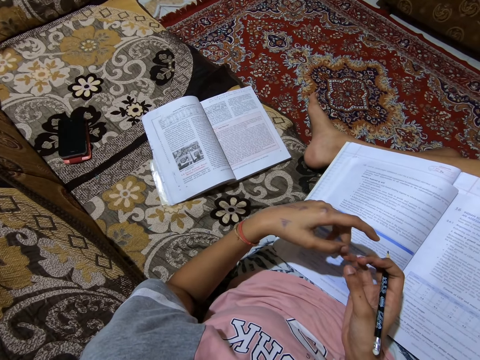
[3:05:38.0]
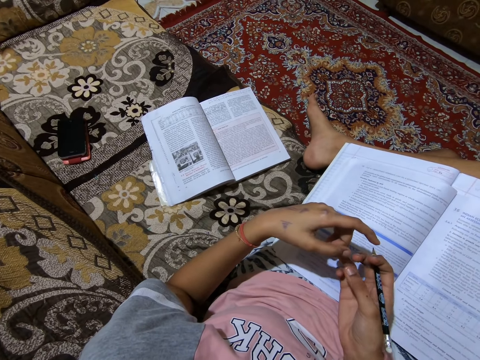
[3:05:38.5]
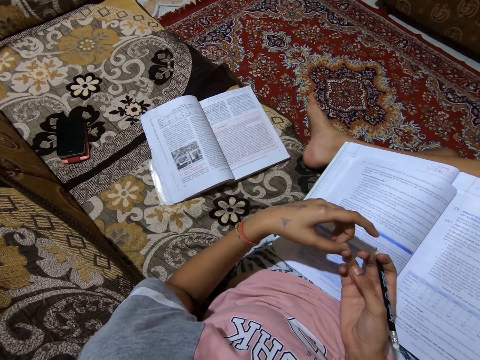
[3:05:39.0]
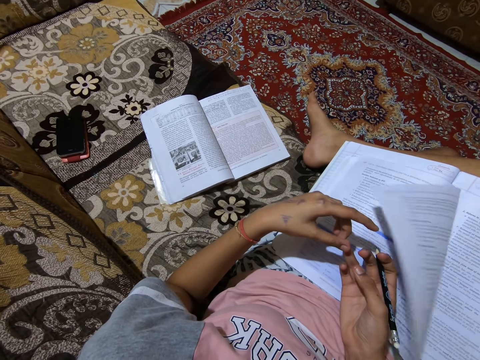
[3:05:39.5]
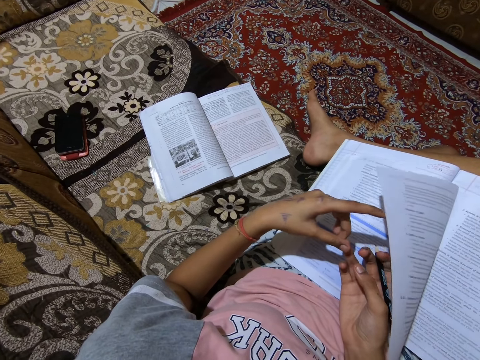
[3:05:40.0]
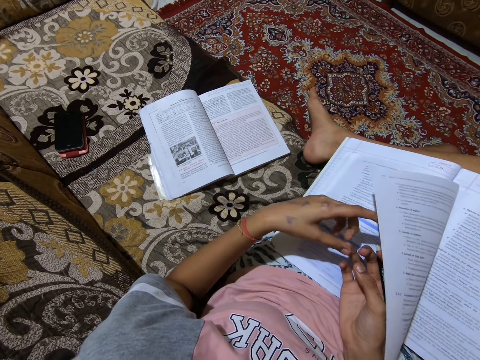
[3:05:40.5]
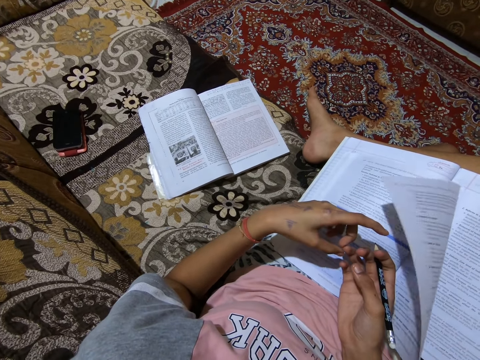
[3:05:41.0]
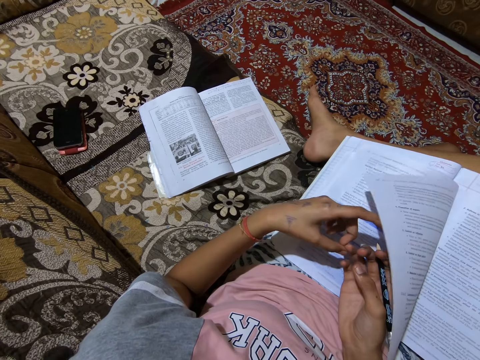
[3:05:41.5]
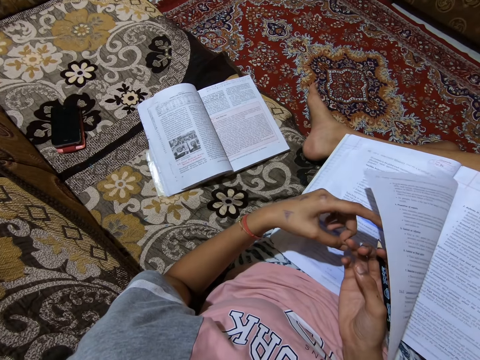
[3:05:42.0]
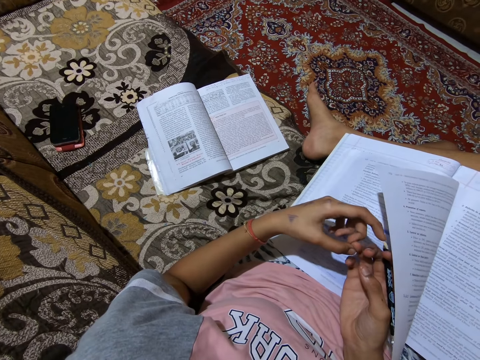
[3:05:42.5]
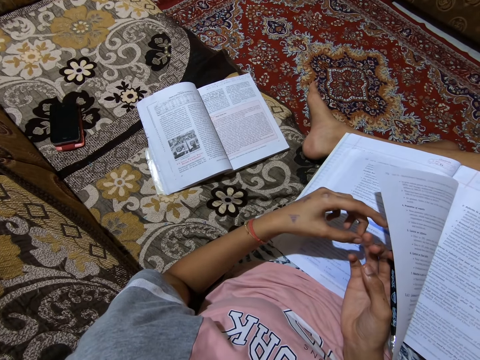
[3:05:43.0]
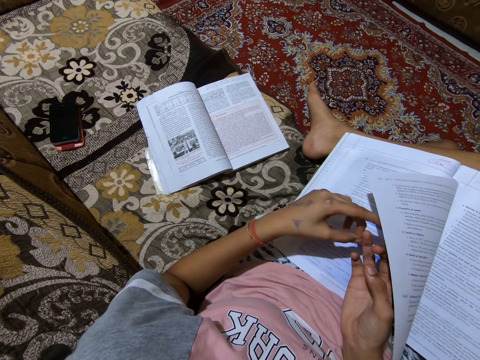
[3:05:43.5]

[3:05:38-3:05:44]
The camera wearer fidgets with both hands.

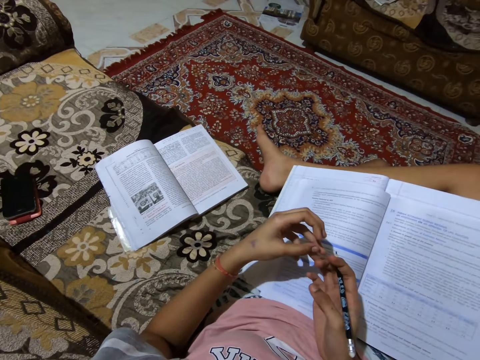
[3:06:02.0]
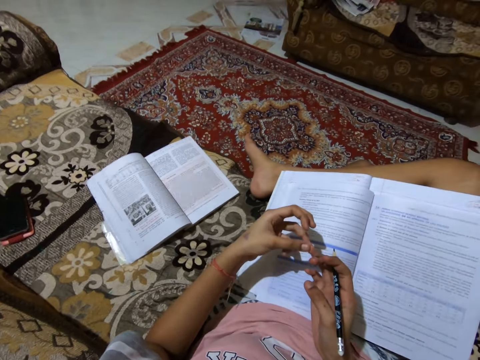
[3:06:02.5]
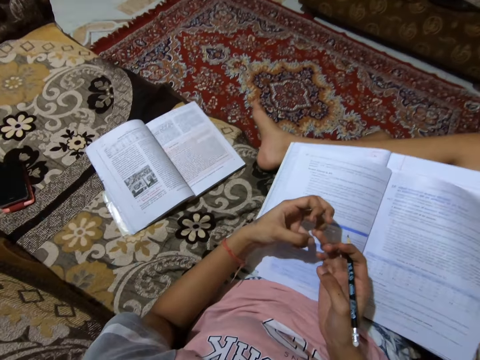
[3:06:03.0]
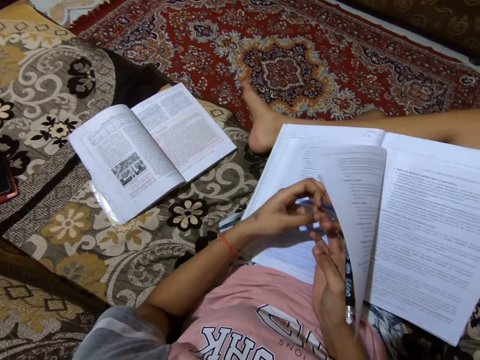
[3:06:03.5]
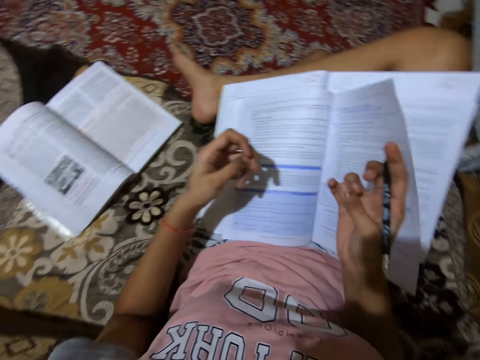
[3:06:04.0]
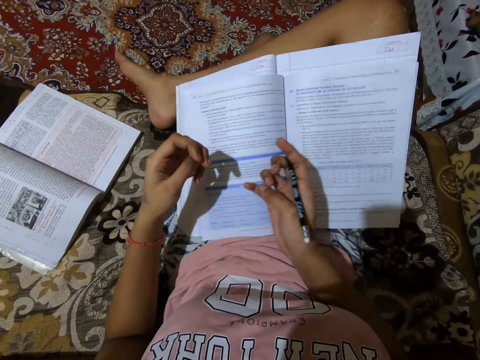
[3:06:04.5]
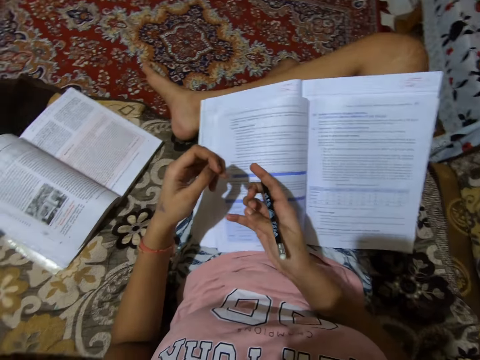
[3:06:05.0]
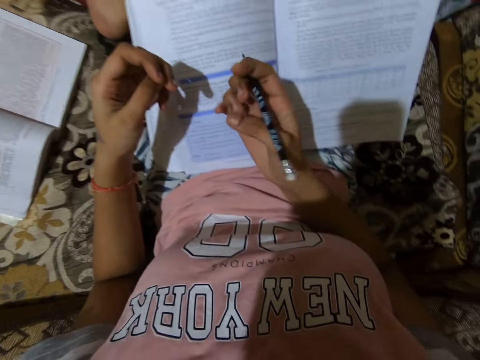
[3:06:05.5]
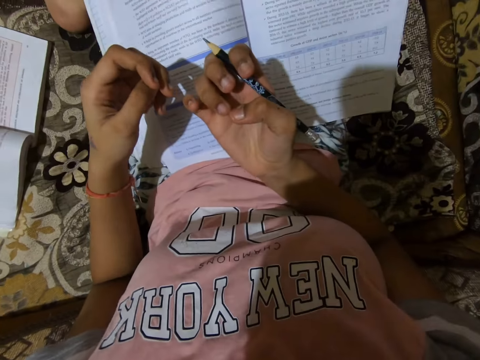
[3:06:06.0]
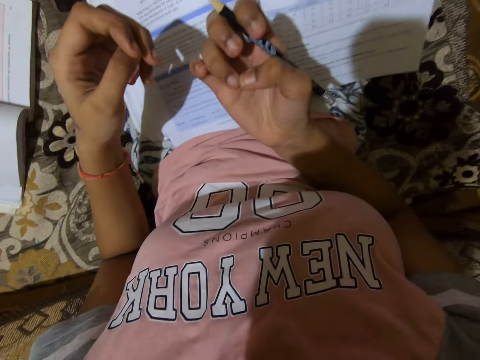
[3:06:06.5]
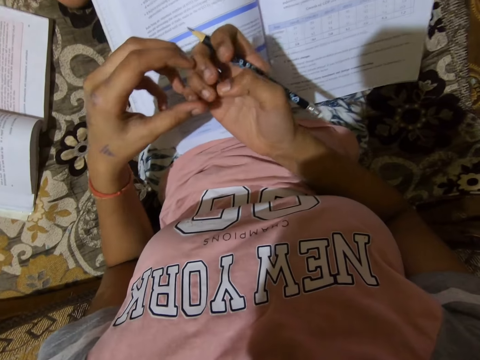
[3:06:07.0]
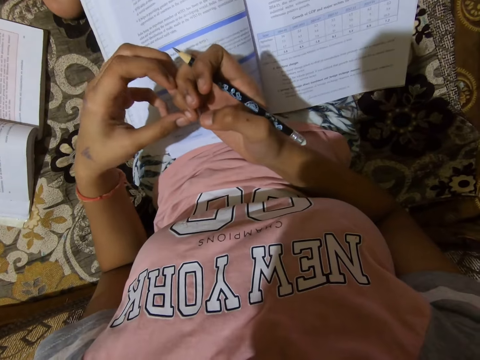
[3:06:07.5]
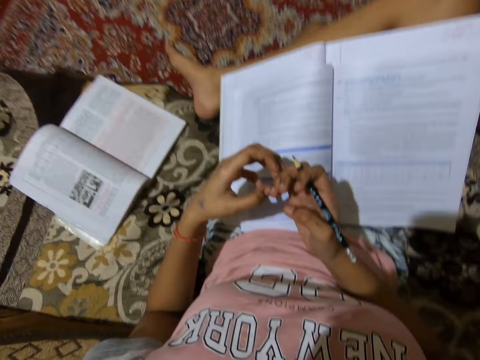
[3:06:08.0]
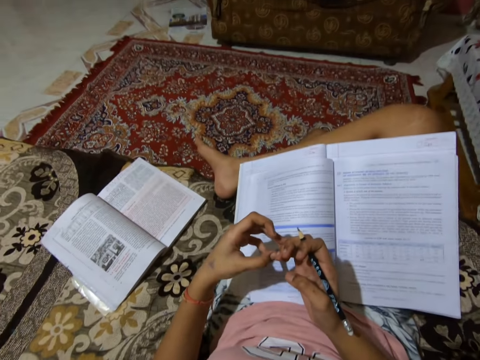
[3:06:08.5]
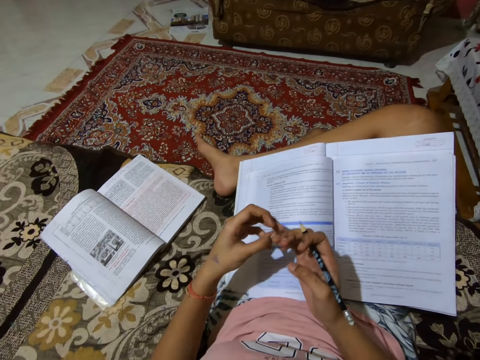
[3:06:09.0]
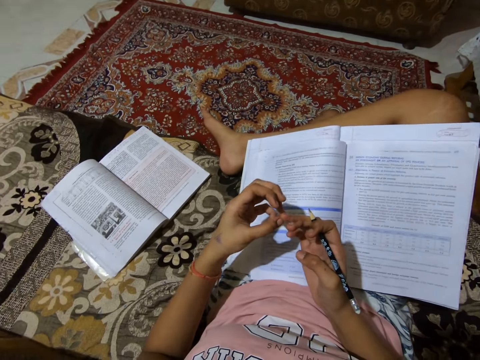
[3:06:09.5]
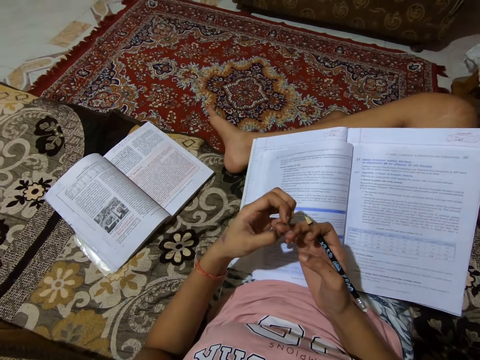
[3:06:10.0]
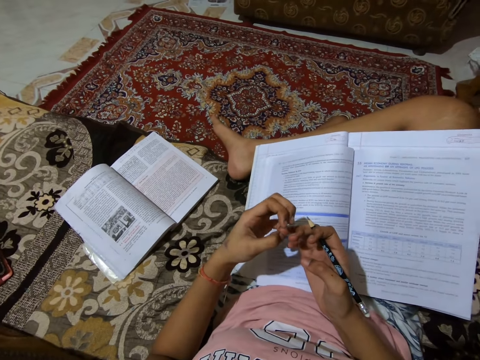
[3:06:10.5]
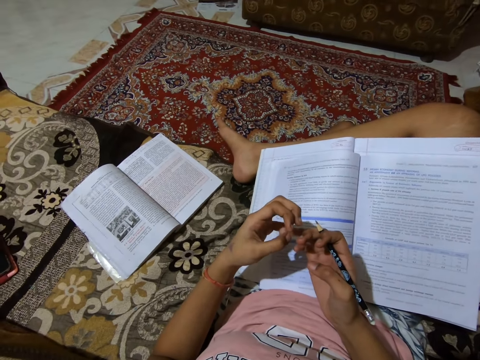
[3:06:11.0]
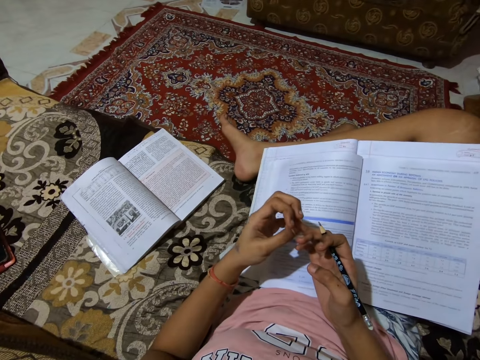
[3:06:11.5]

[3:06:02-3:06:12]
The camera wearer flattens a page with her hand. She moves her finger.

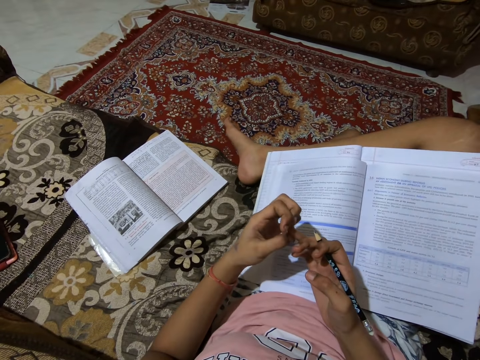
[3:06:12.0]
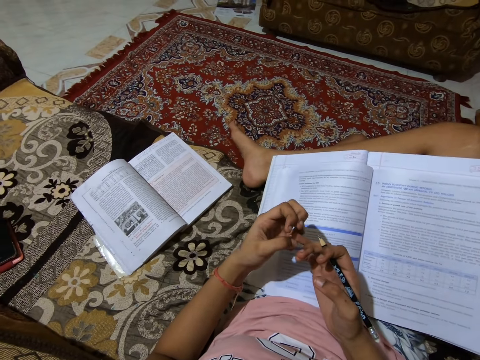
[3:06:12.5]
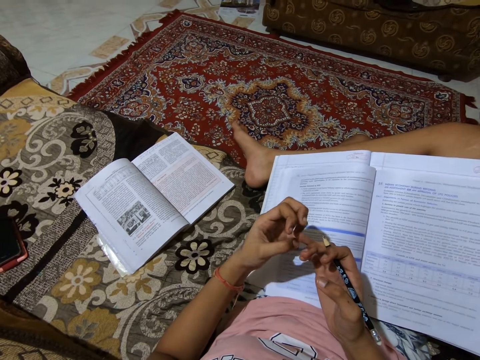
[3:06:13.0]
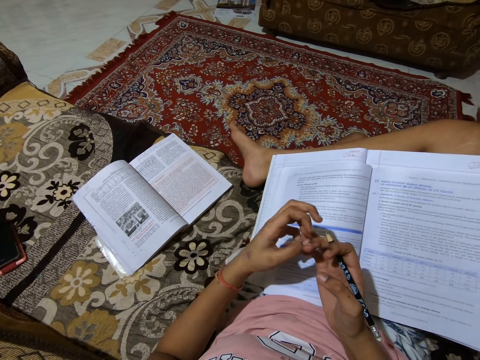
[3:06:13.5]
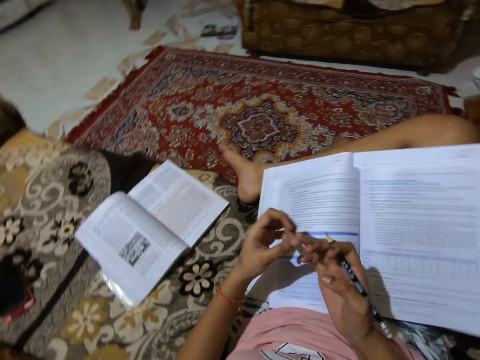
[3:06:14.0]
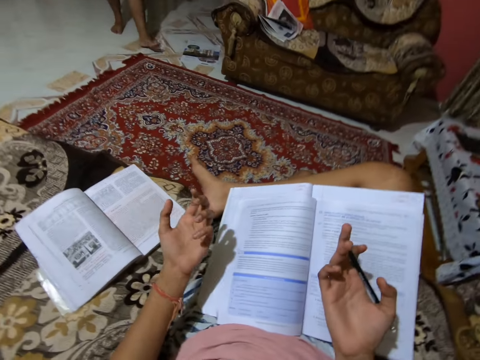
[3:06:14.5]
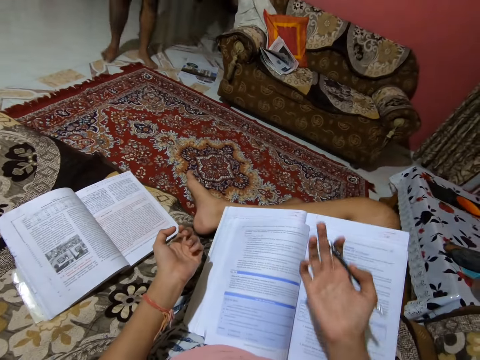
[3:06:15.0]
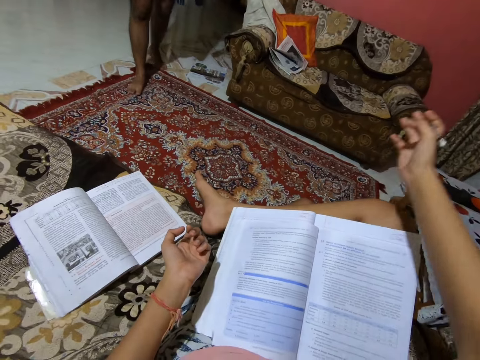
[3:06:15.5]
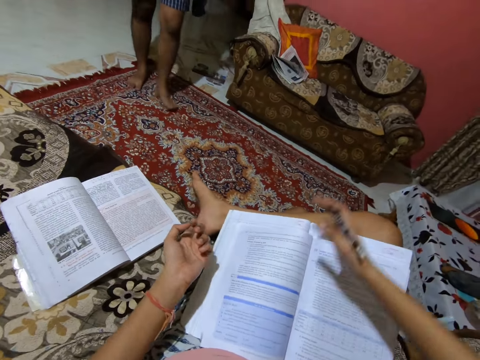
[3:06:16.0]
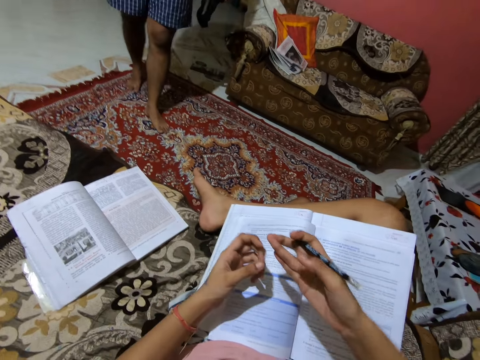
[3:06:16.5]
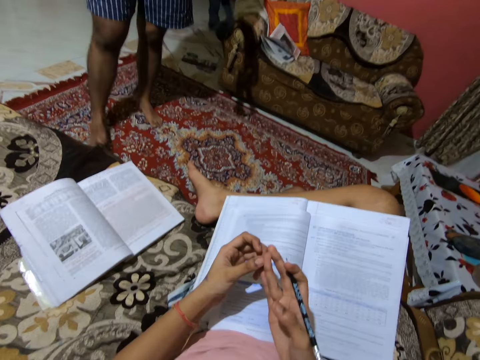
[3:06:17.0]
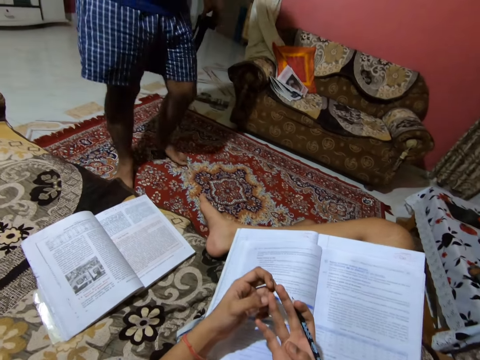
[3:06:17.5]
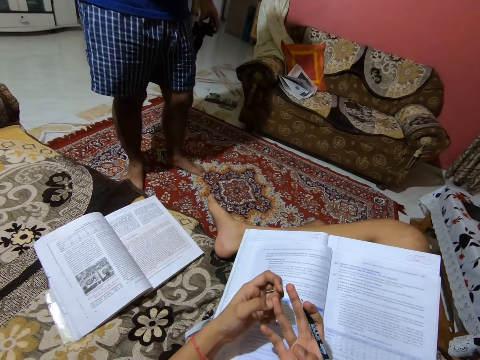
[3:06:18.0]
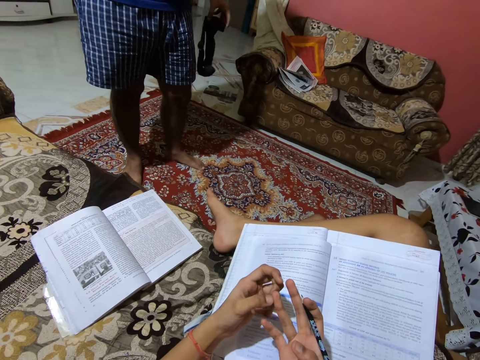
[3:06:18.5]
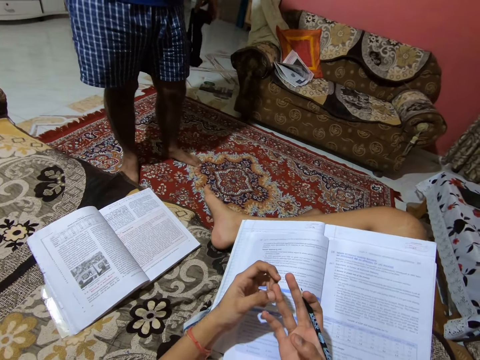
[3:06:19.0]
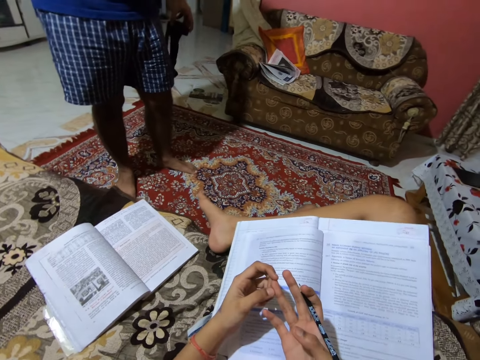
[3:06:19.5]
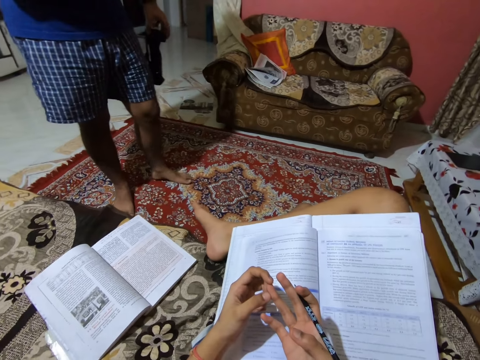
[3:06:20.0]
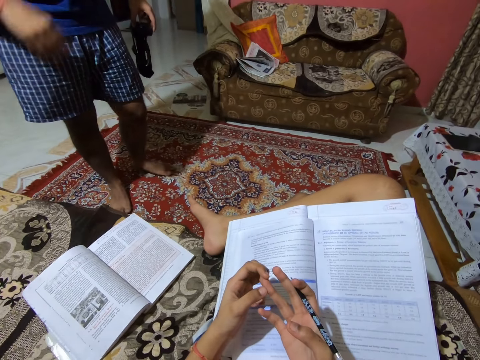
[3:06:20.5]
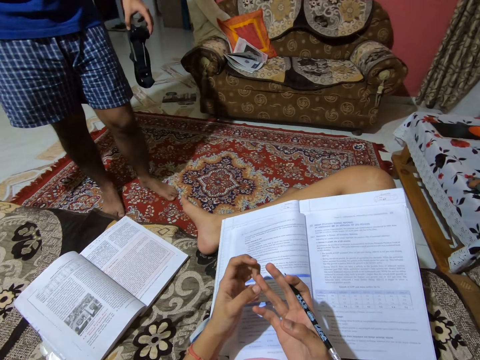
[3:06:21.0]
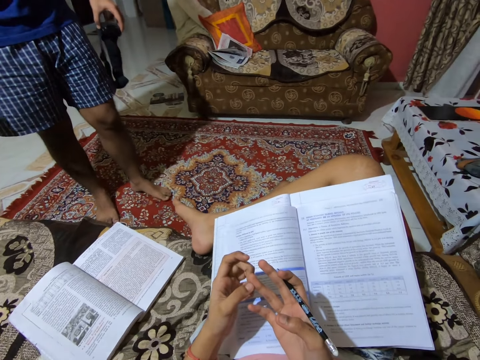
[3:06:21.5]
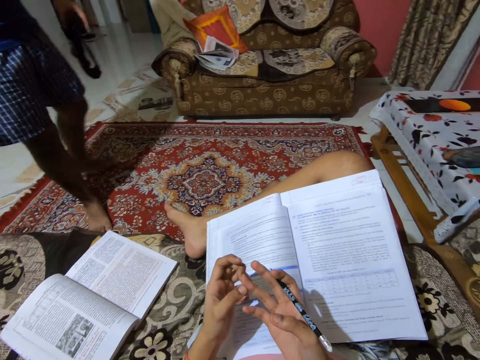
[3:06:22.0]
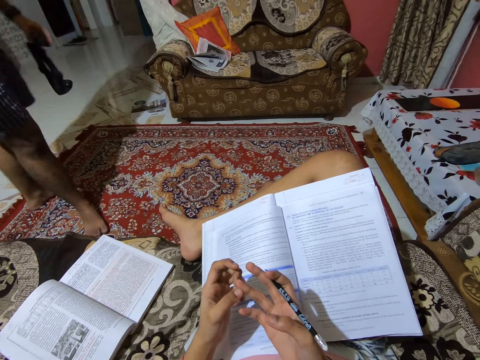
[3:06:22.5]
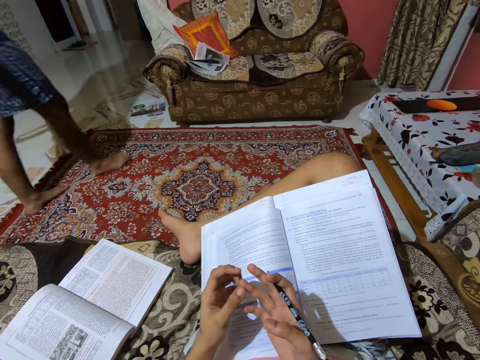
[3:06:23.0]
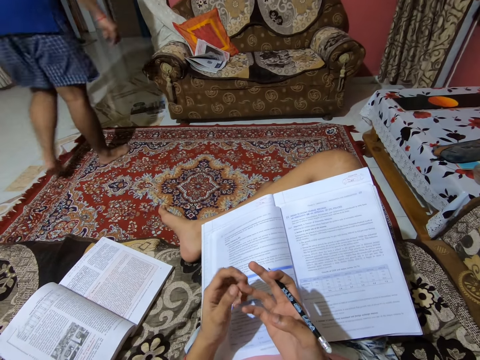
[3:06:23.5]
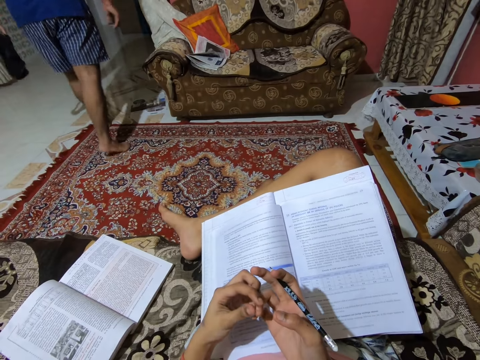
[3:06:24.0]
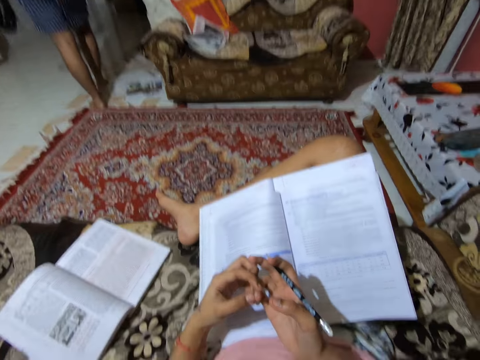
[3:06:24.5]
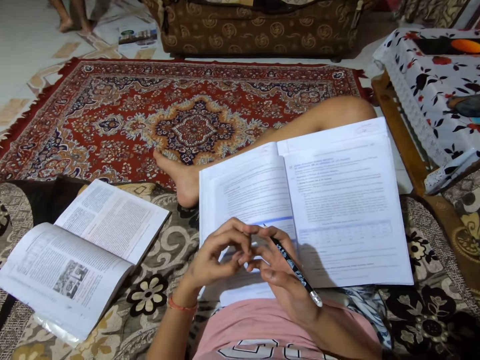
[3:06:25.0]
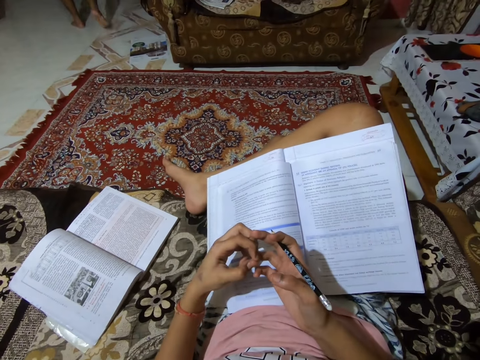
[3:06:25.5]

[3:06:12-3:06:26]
The camera wearer moves his hands. A man walks into the room. The man lowers his hands. The man walks into the room. The man walks out of the room. The camera wearer moves her finger.
